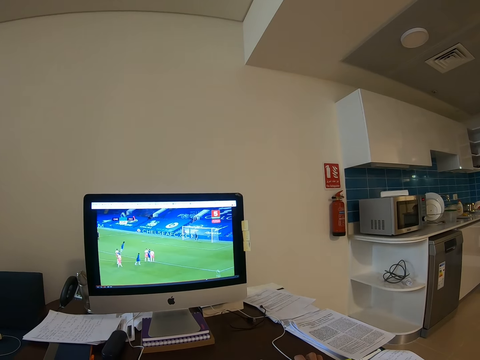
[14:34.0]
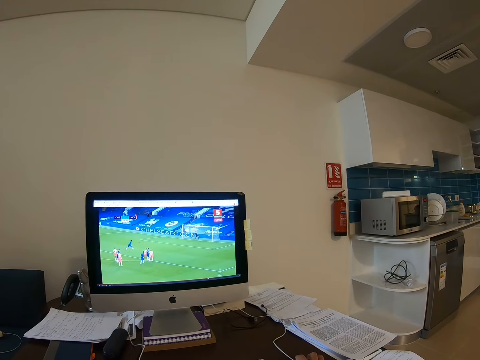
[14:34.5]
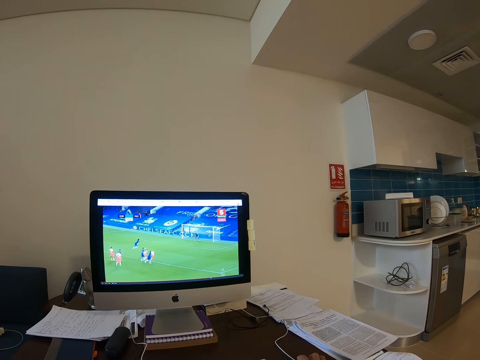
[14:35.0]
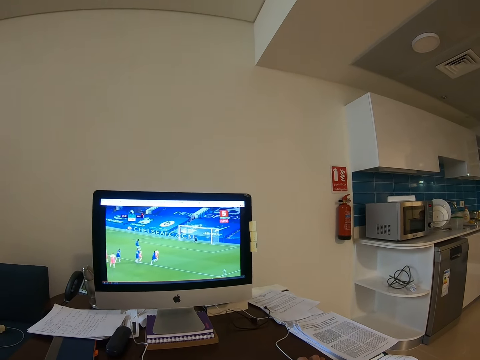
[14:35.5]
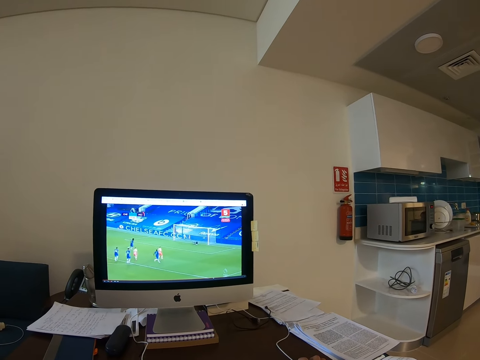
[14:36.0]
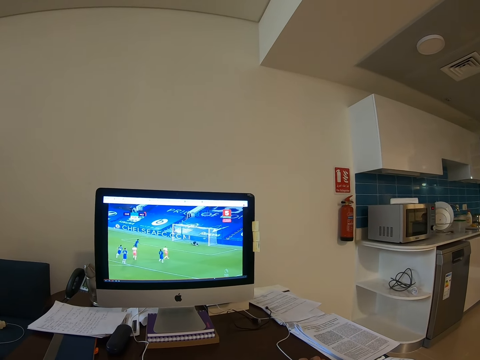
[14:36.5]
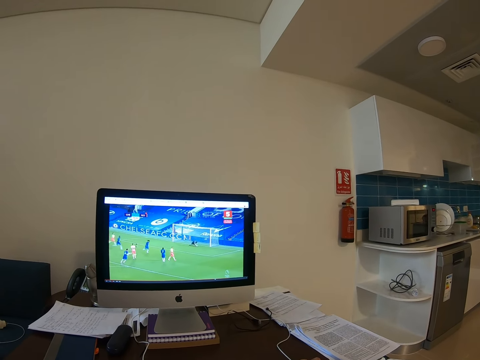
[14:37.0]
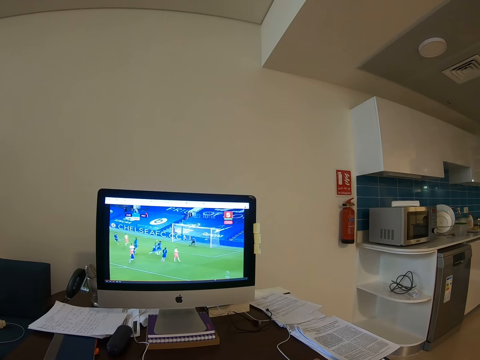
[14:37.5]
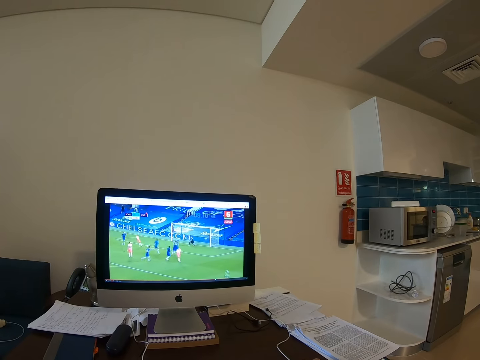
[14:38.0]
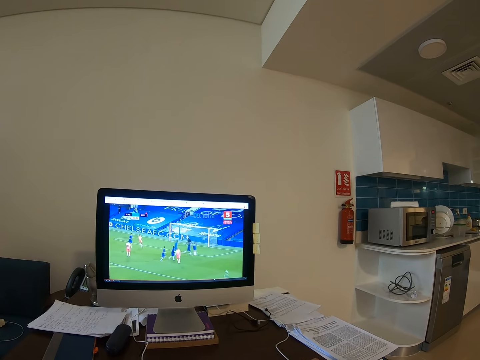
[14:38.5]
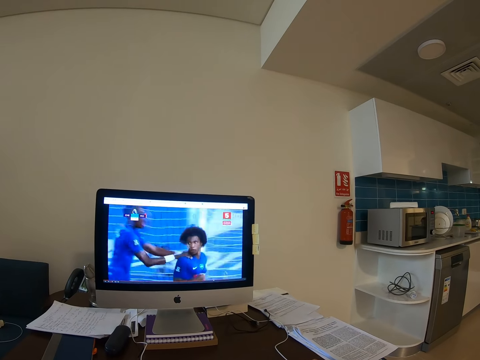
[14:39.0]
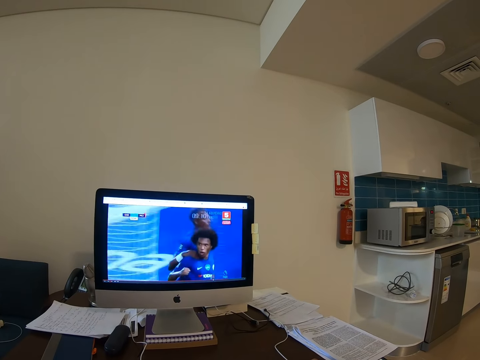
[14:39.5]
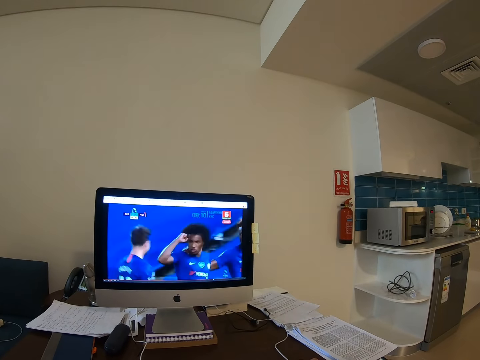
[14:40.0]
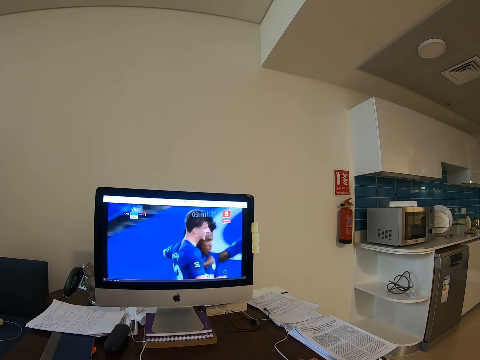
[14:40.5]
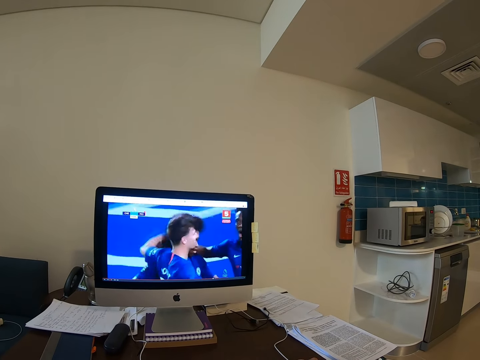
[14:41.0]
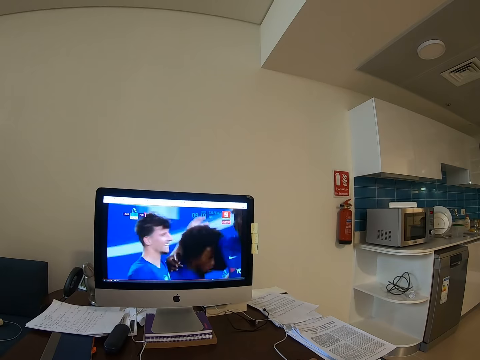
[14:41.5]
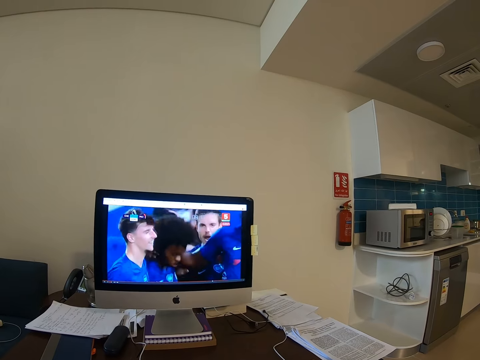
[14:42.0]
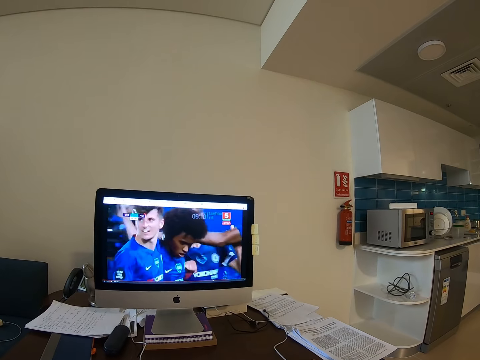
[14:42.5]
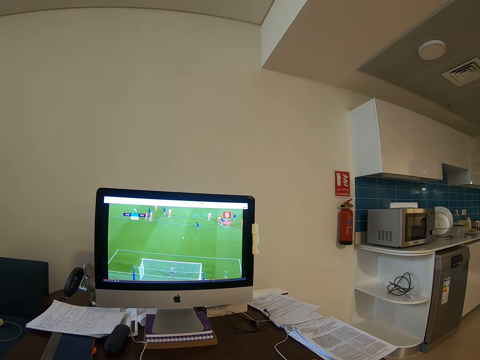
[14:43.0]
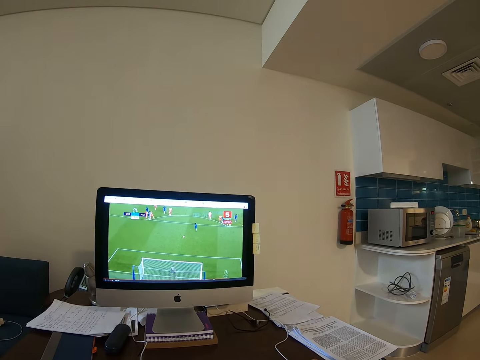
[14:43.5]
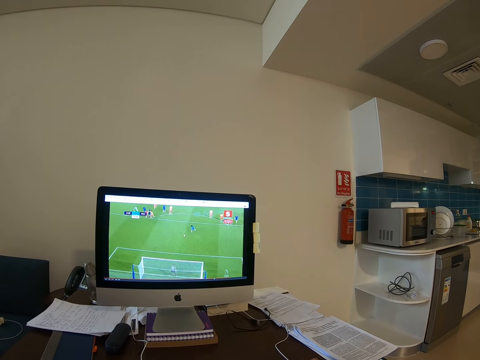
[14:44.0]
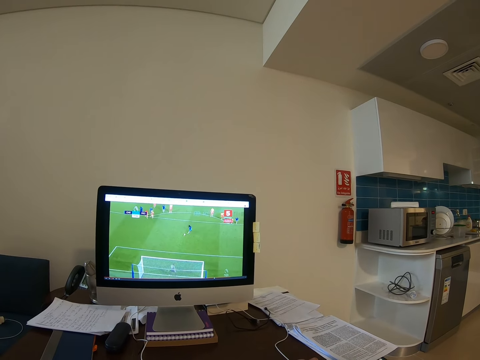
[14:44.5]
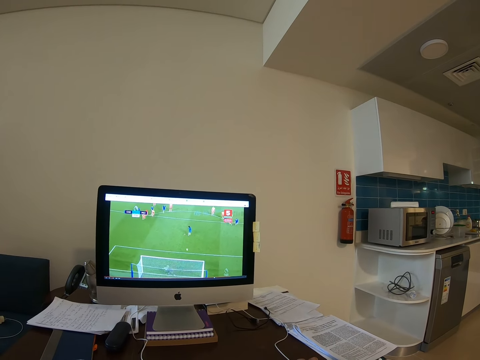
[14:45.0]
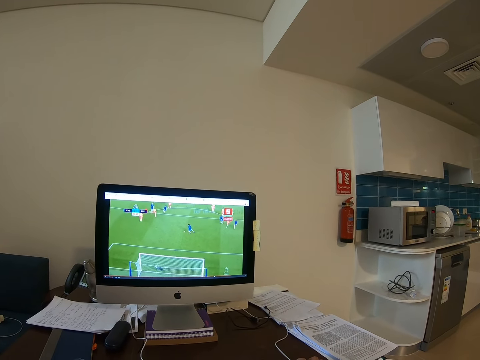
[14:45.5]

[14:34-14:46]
The camera wearer watches a game. They watch the game repeatedly.

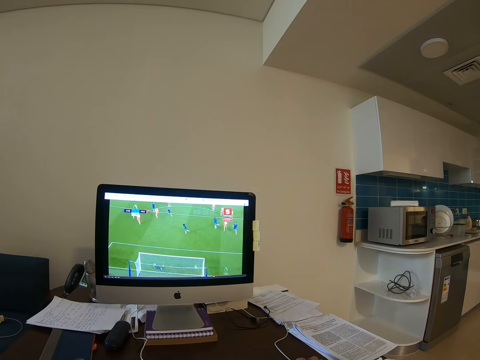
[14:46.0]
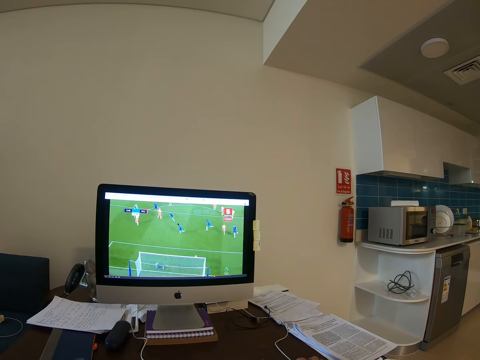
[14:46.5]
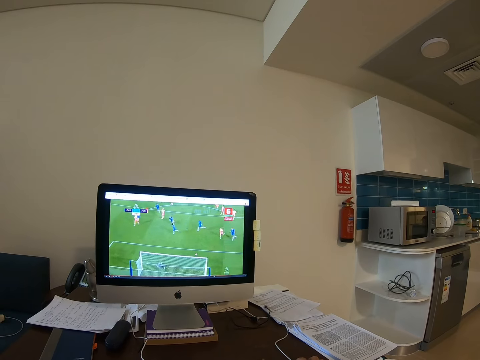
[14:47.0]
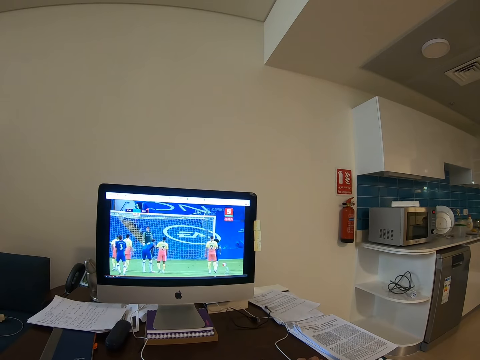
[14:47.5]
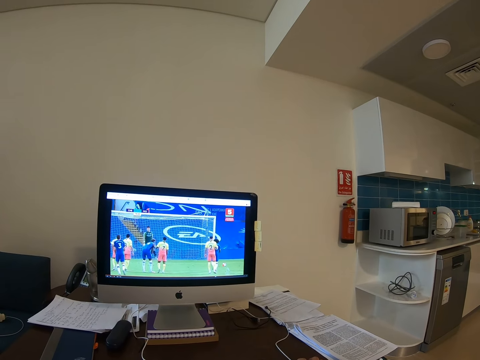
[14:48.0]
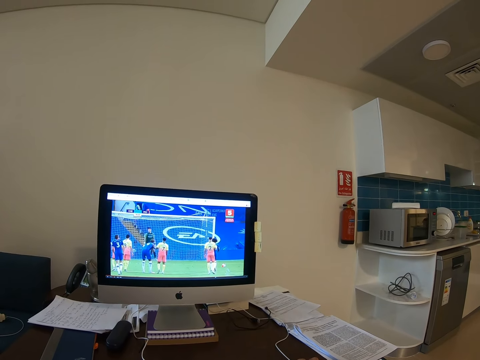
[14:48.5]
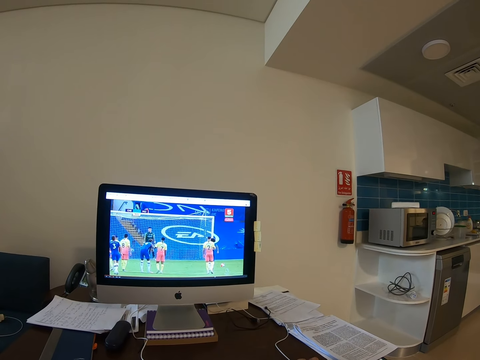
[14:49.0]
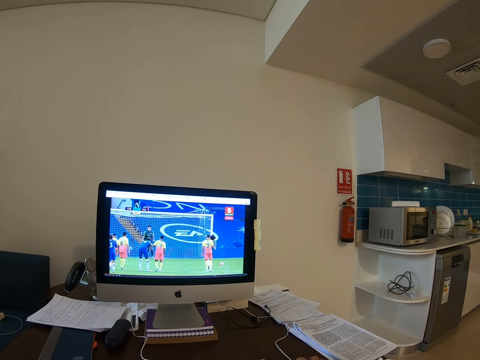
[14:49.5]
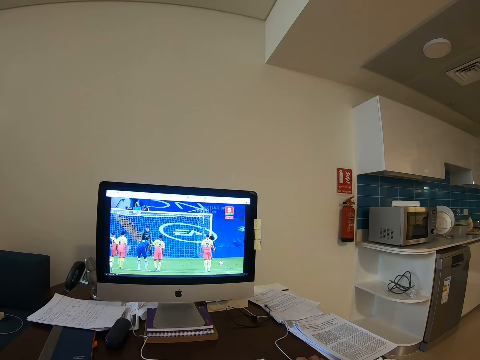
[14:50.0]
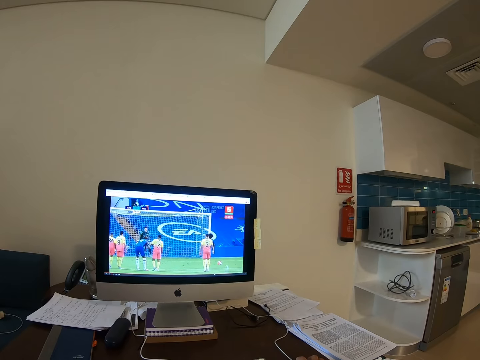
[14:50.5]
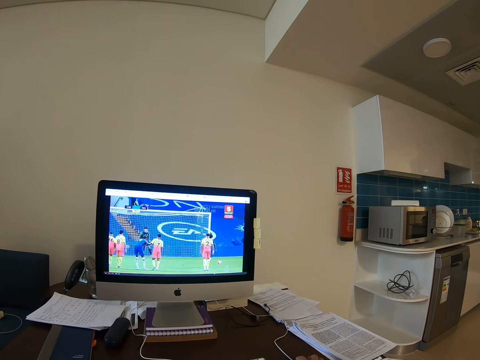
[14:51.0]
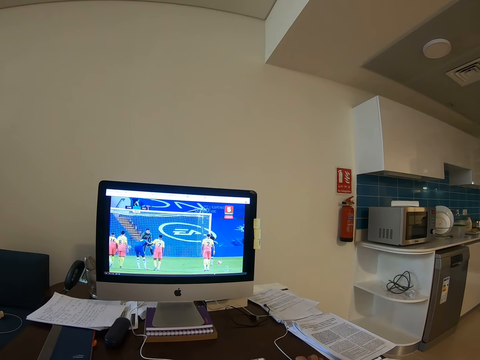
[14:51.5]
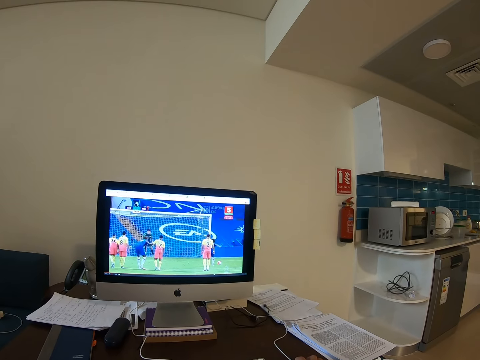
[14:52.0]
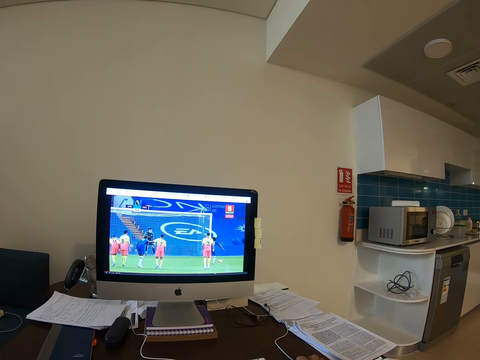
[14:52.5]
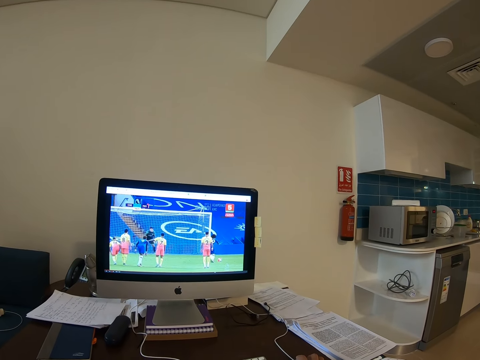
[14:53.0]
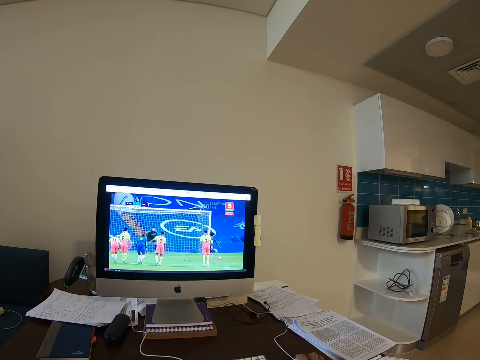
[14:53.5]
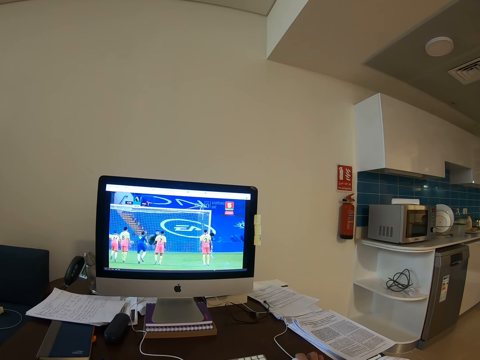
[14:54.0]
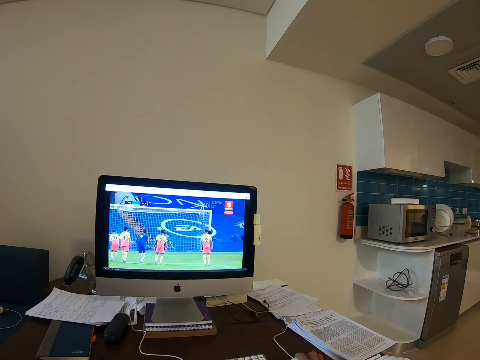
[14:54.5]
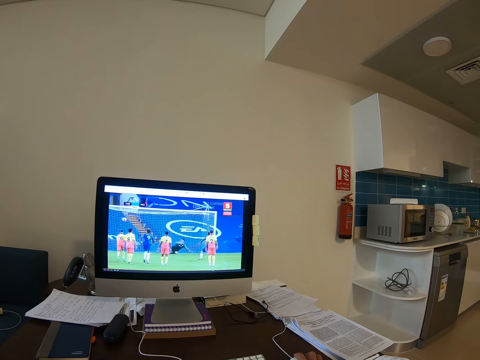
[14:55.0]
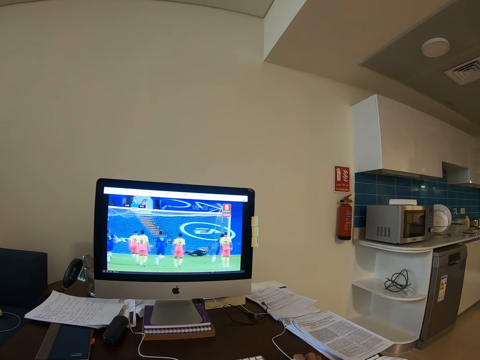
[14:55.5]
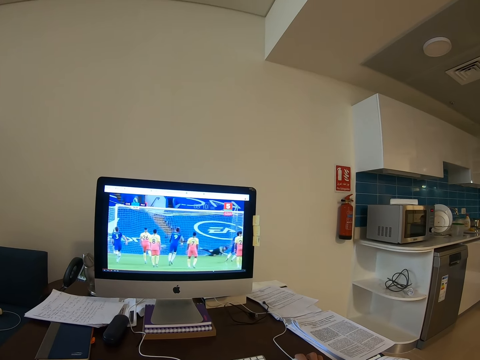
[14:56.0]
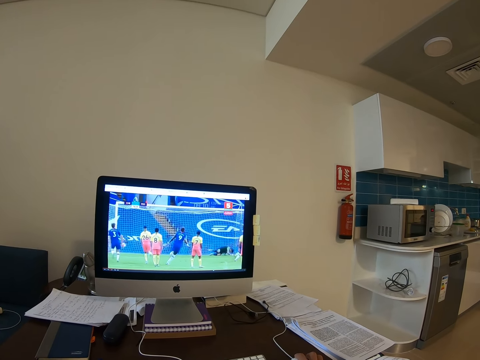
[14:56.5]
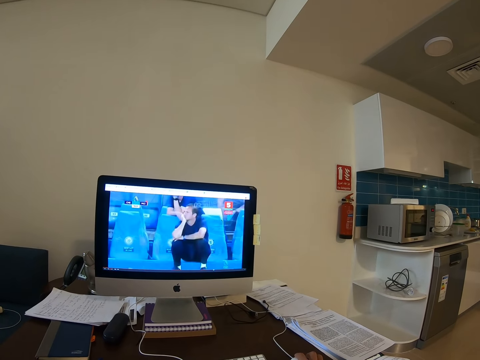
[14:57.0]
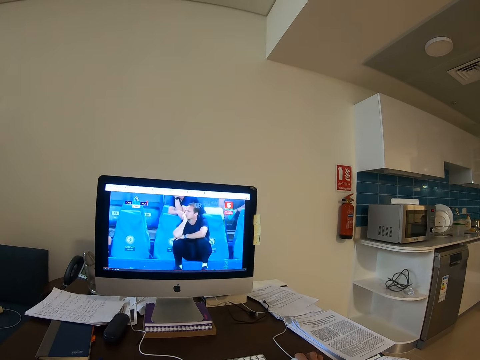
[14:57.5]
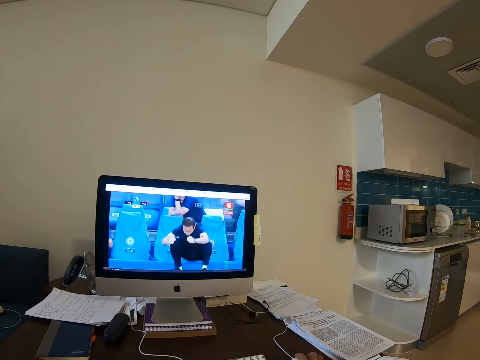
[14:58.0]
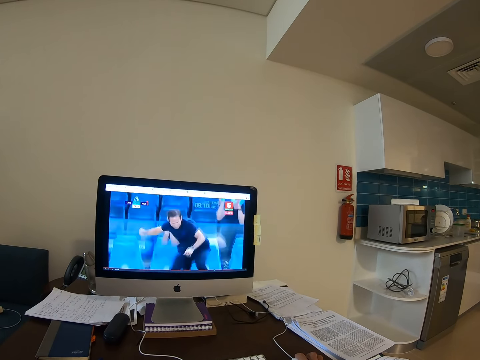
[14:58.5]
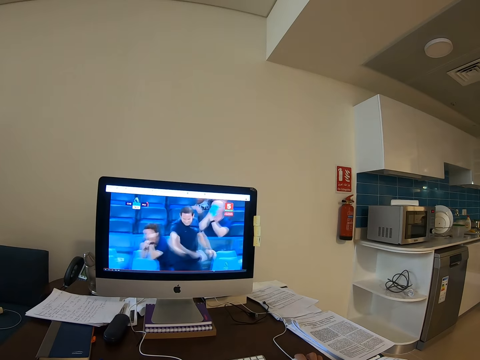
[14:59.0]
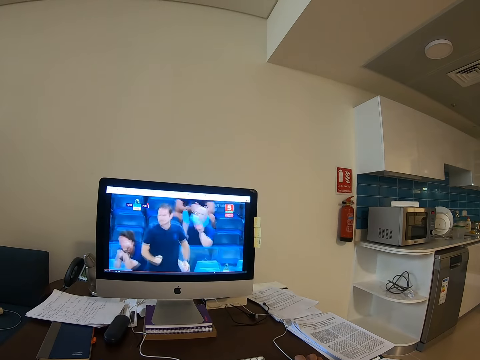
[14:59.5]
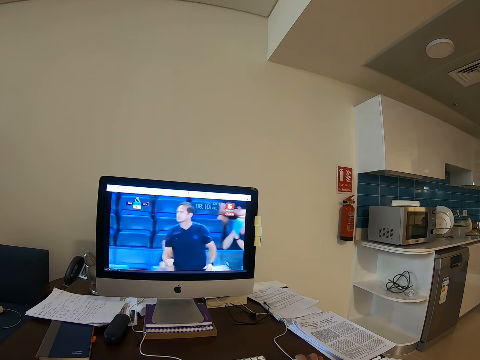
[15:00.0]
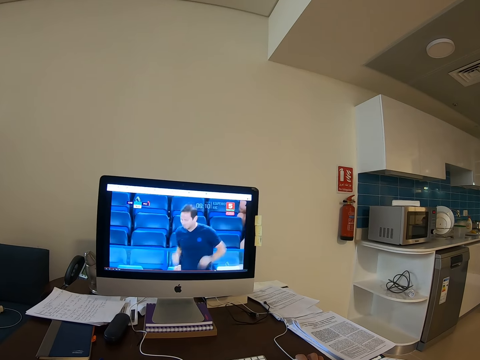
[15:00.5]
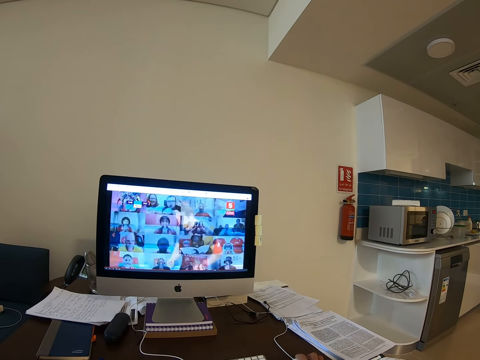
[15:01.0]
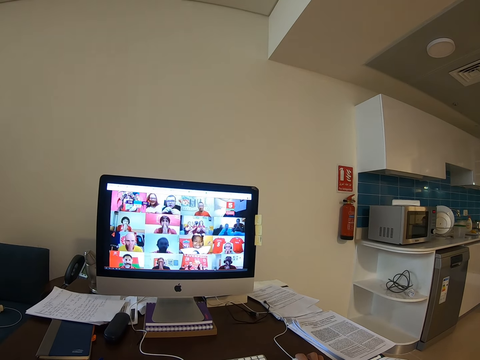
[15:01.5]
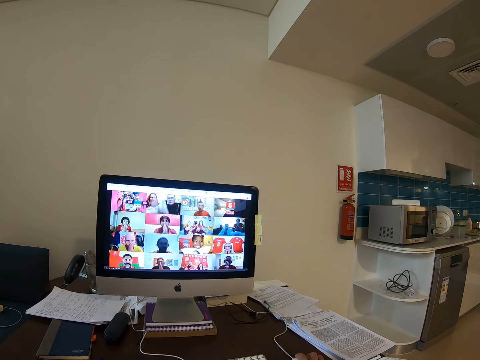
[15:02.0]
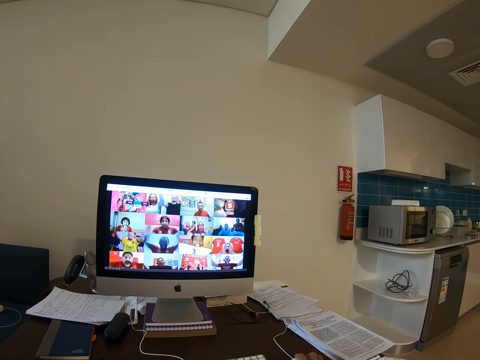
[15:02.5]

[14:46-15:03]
The camera wearer watches a game. They watch the game repeatedly.
